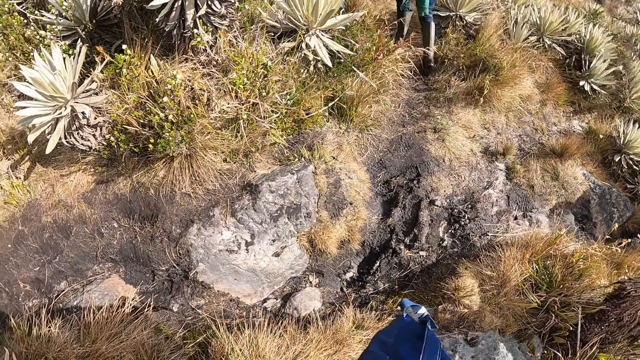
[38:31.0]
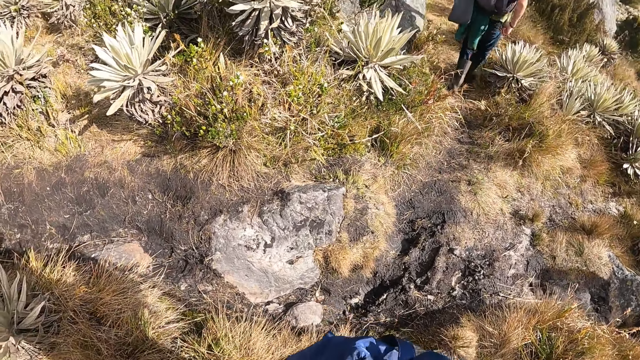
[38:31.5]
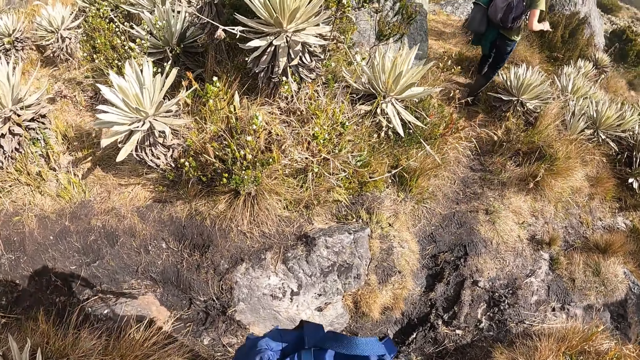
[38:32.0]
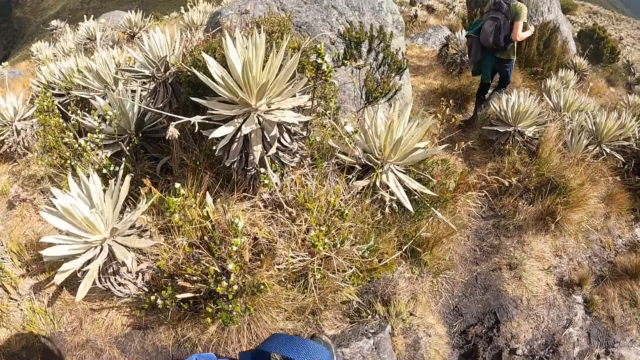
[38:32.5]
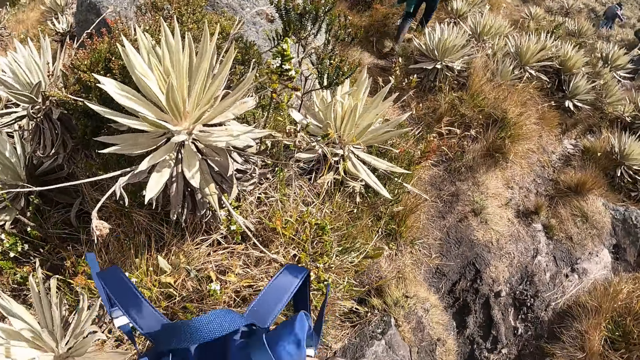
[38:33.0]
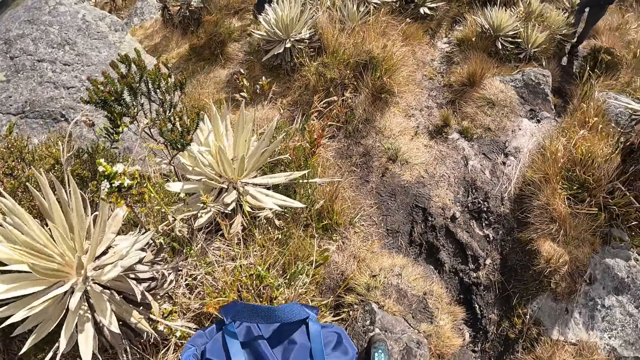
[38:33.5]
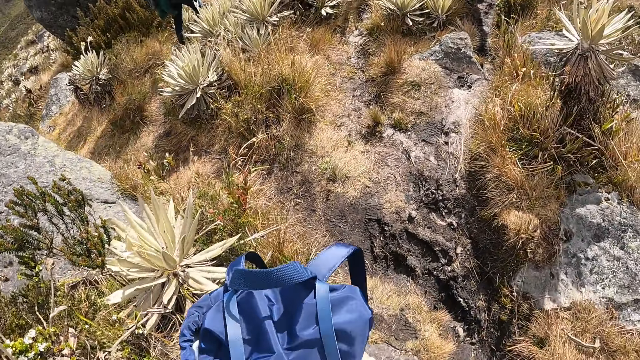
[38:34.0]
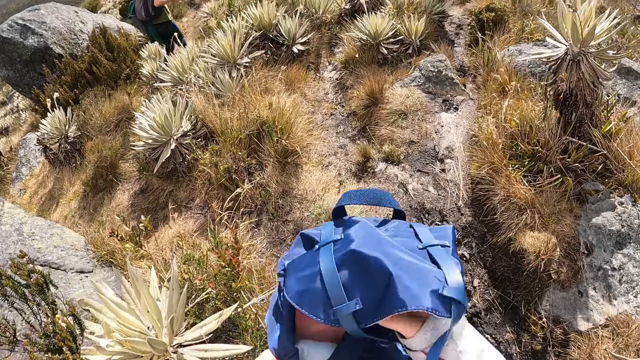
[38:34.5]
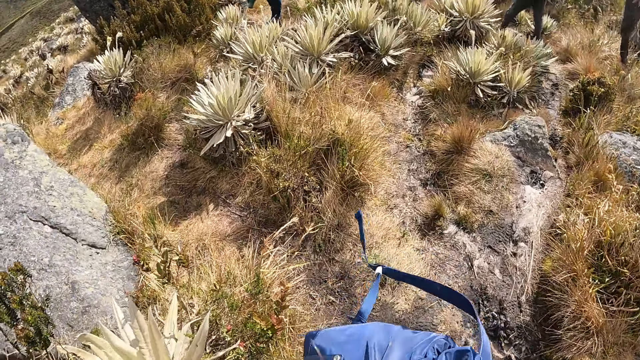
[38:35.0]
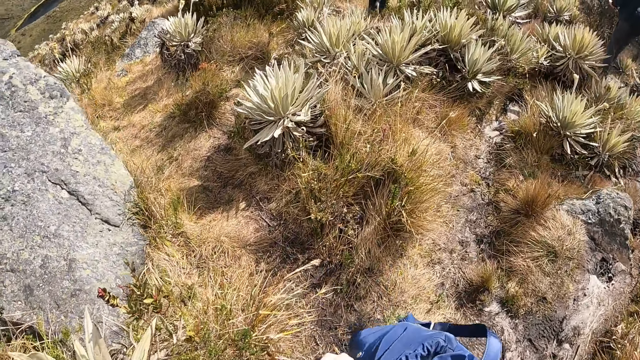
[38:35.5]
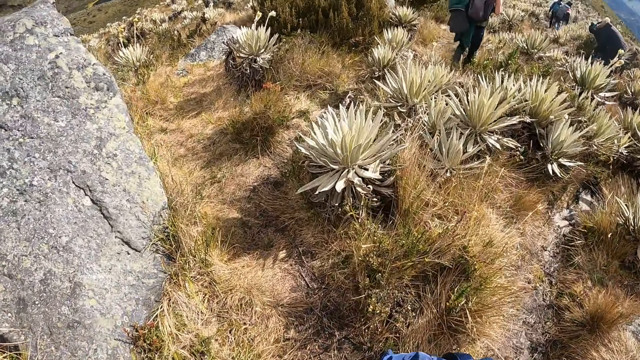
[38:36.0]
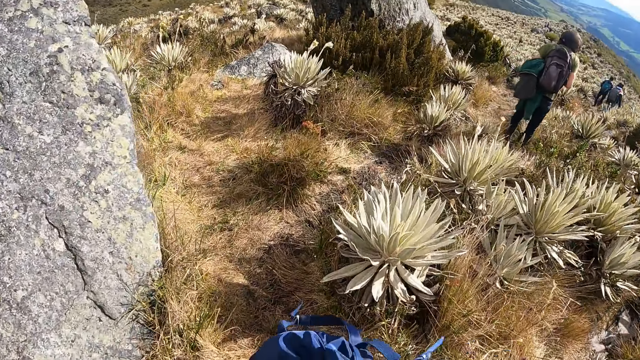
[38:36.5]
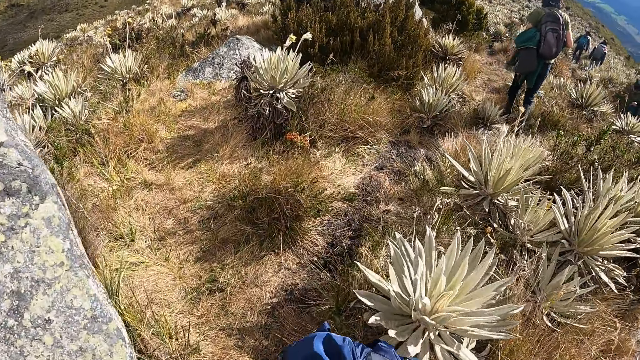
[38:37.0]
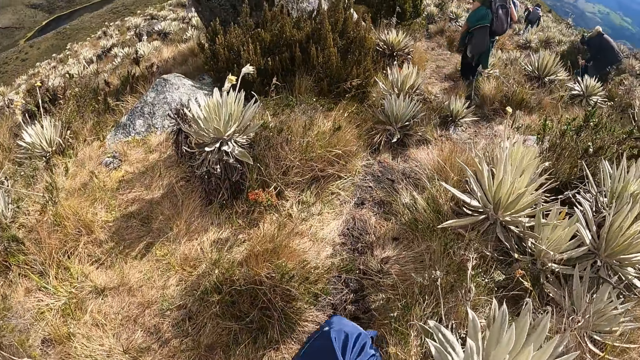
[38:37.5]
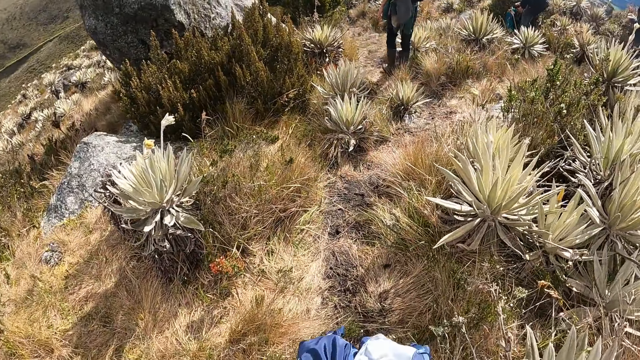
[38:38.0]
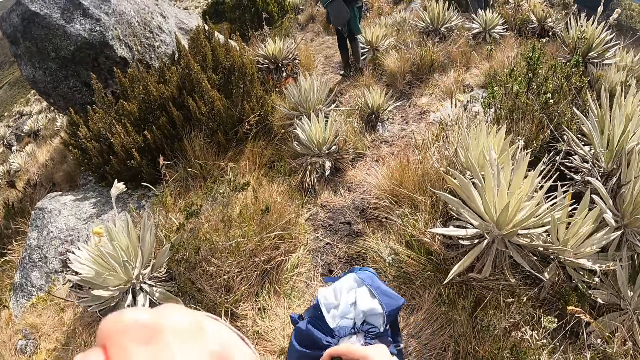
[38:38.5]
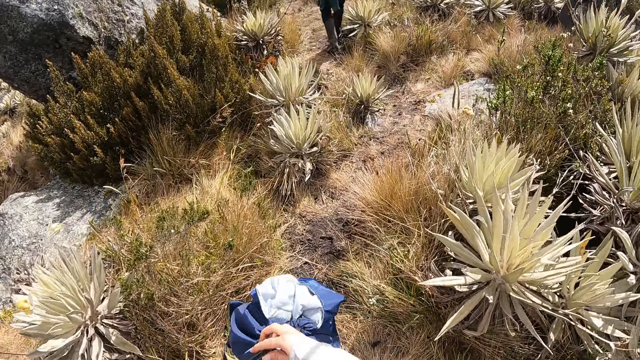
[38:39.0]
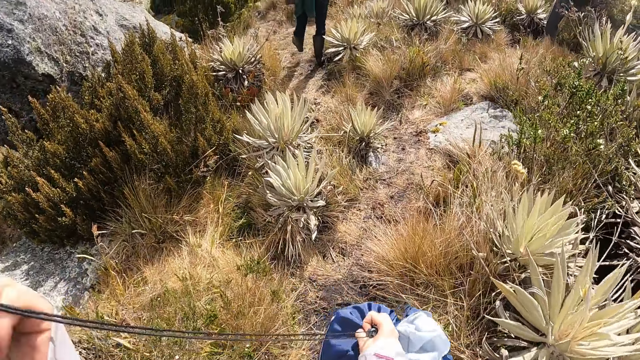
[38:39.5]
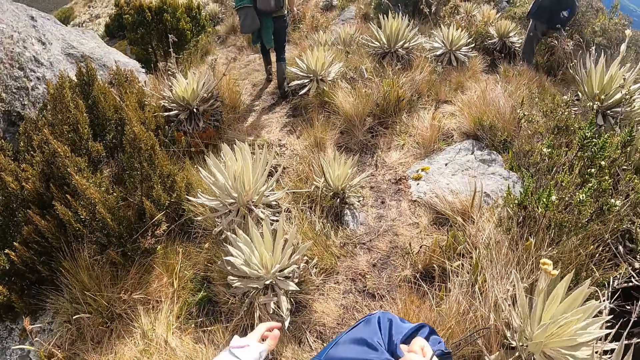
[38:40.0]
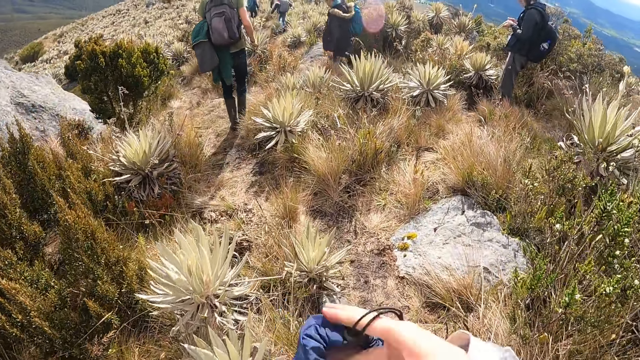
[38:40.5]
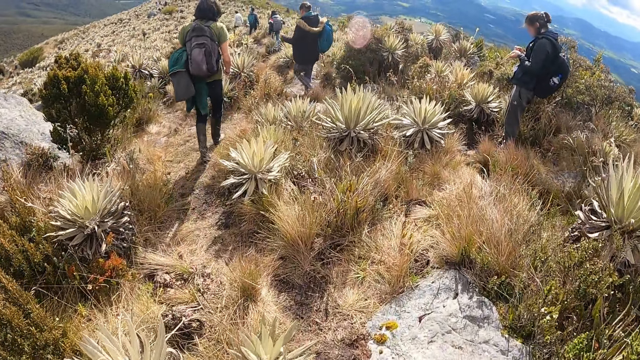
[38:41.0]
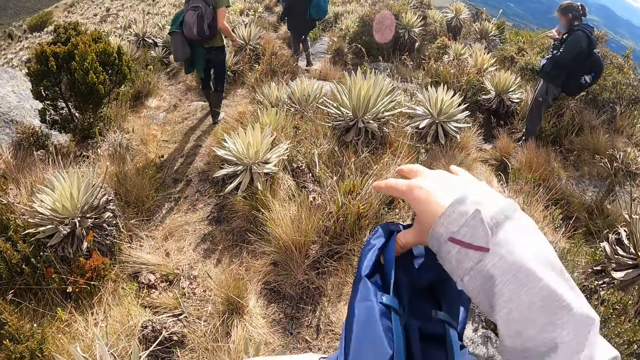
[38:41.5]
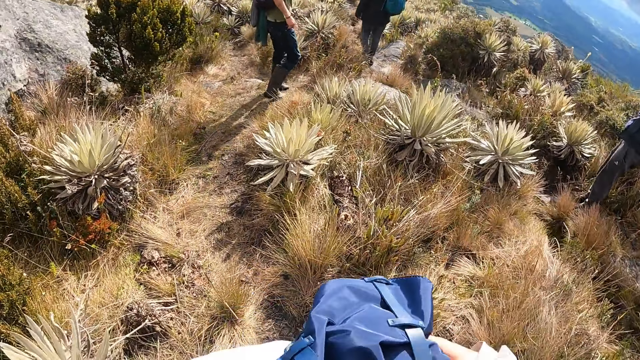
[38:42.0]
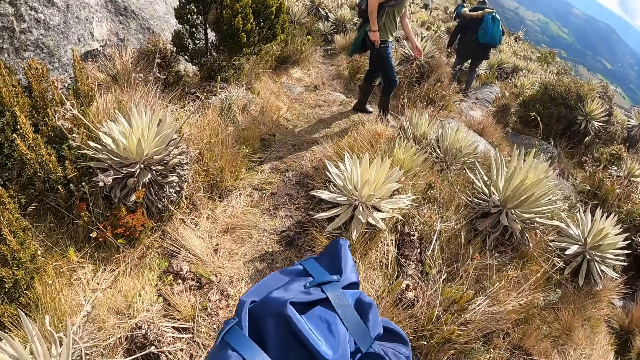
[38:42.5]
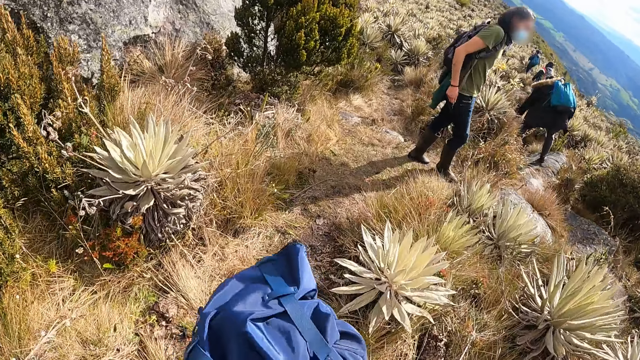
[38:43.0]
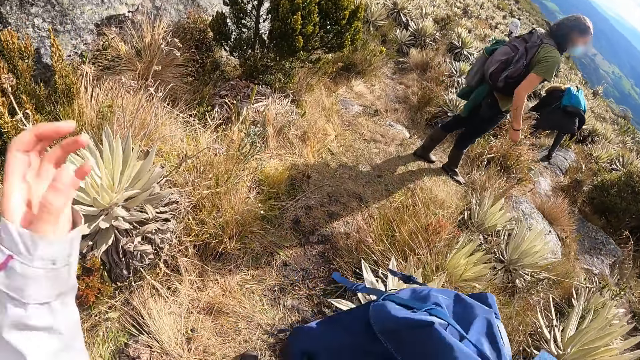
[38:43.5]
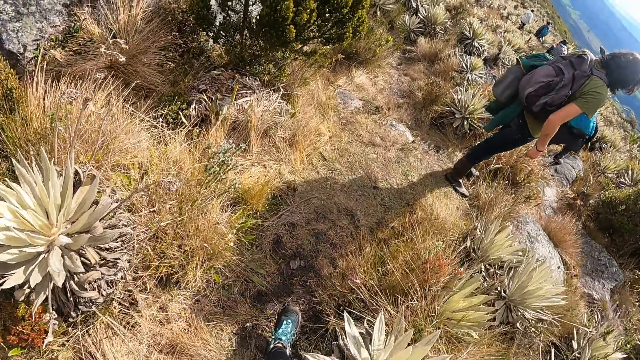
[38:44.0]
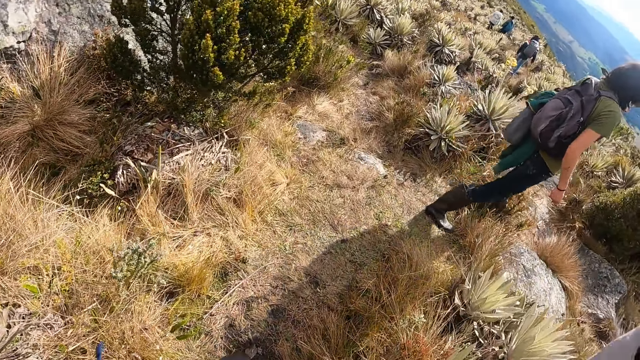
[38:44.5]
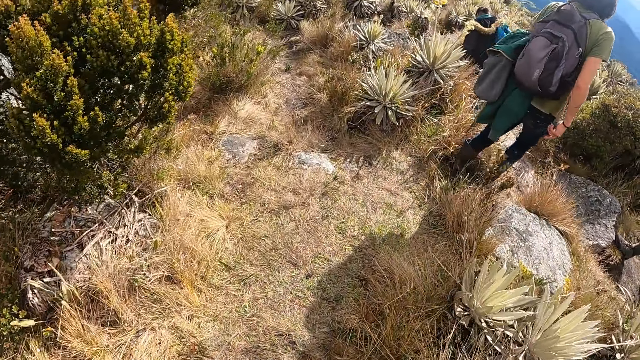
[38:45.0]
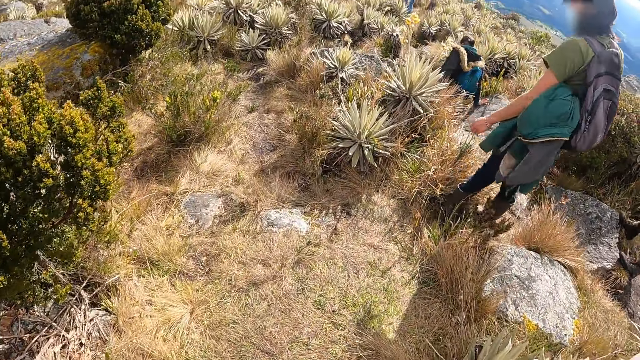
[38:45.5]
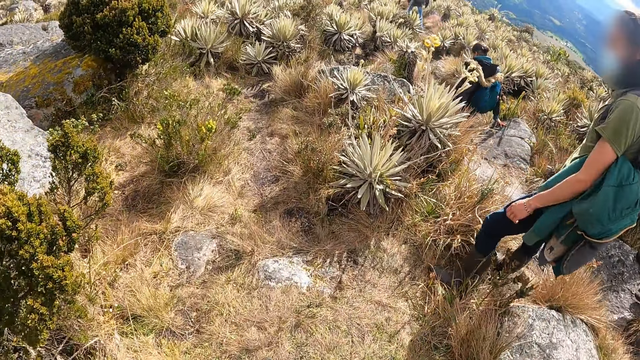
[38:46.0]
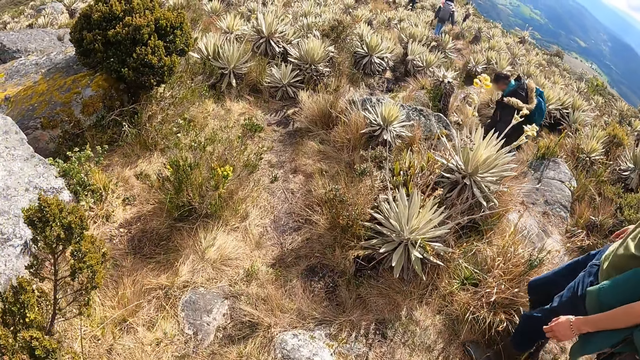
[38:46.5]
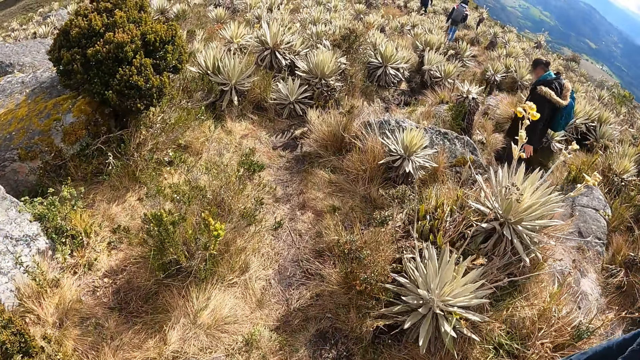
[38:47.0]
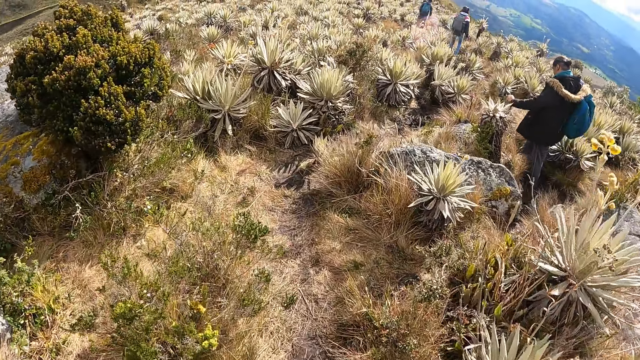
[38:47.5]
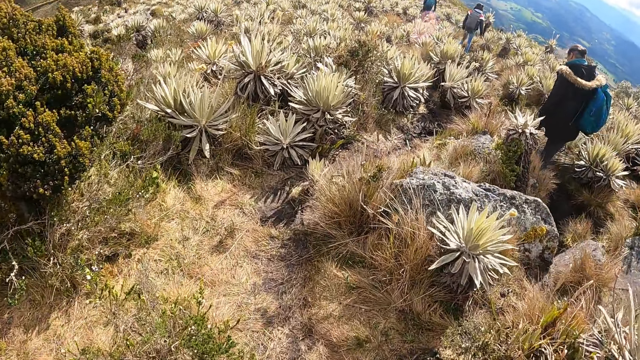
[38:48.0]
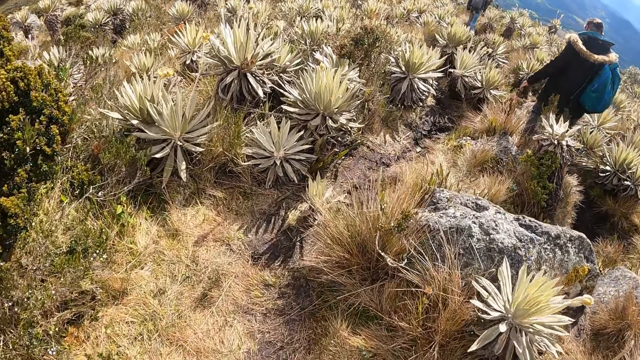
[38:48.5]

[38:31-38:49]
The camera wearer closes the bag. They walk on the hill with the group of people. They tie the bag with its rope in both hands. They pull the strings of the bag. They close the bag with his left hand. They carry the bag on her back with her right hand.

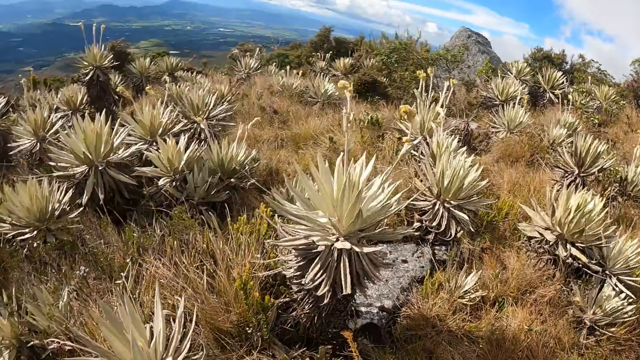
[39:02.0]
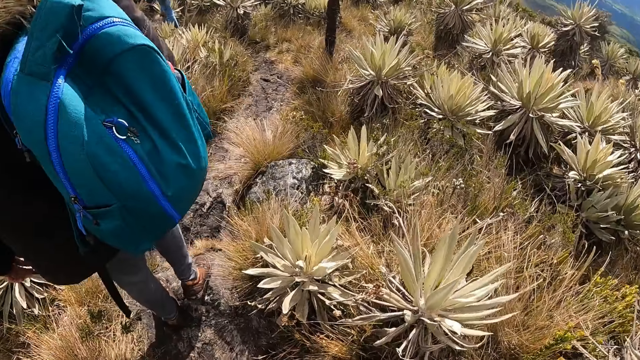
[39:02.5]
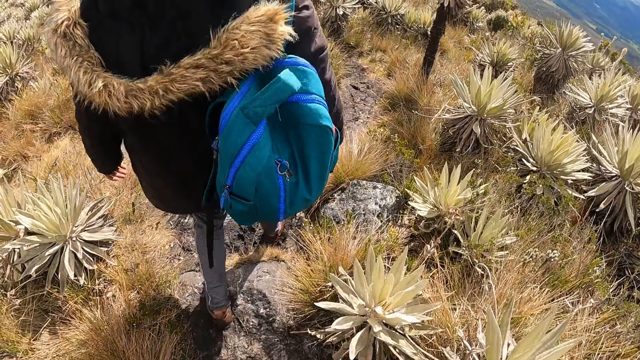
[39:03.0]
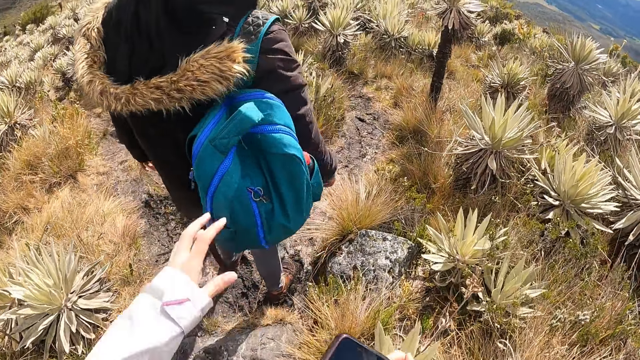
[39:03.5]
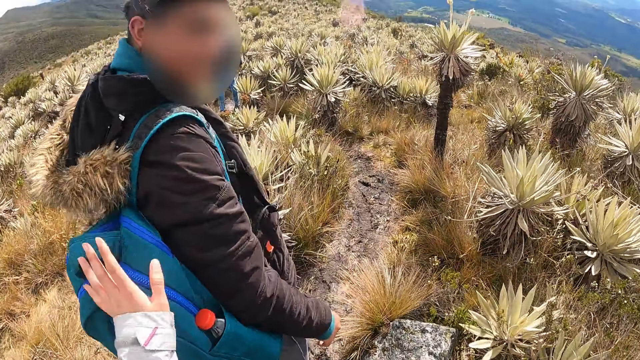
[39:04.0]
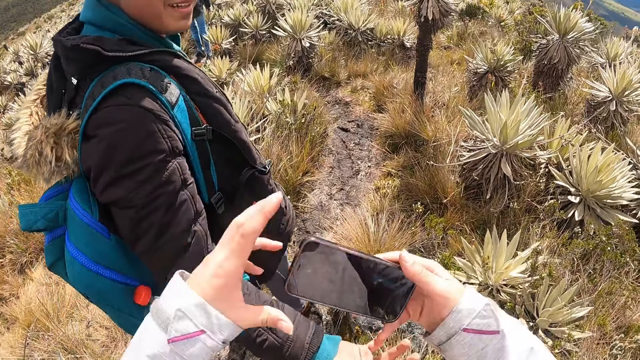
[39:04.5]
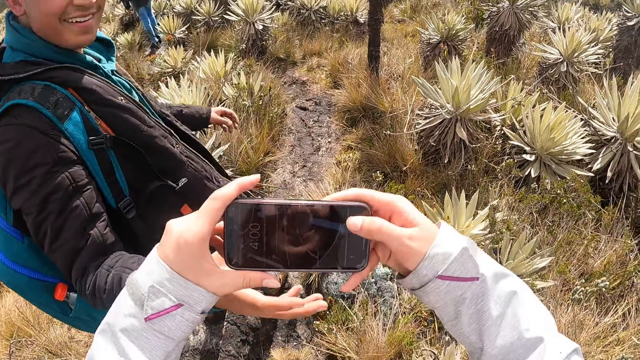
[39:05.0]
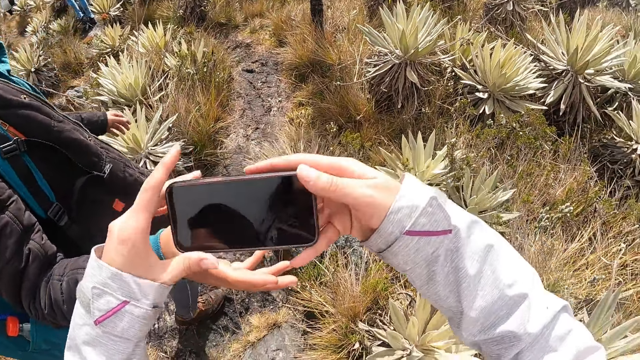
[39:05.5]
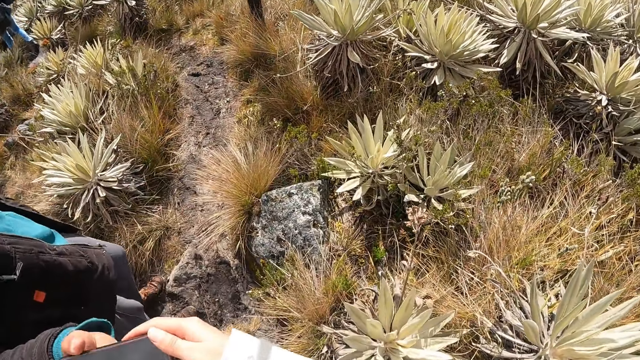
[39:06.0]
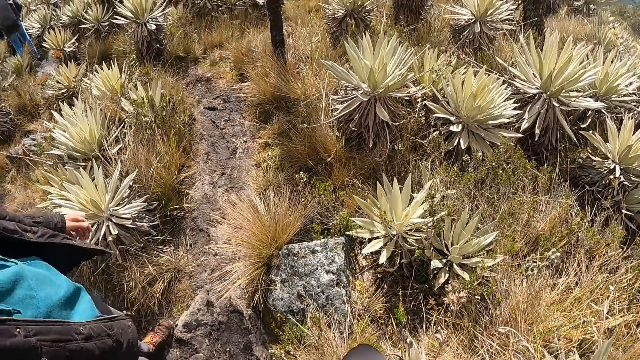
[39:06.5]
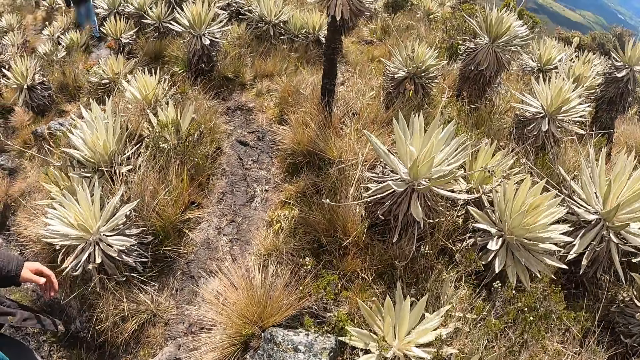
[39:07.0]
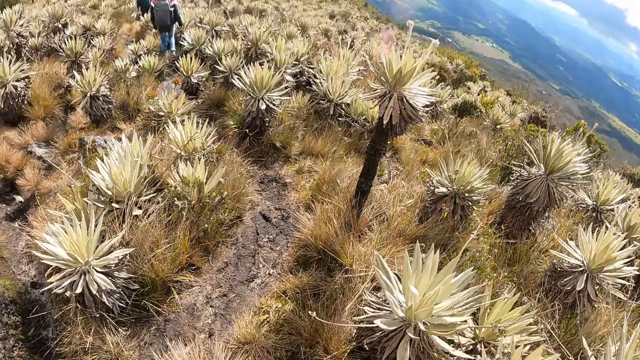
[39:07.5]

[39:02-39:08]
The camera wearer interacts with a man. She taps the man on the back bag. She operates a mobile phone with her right hand. She passes the mobile phone to the man with her right hand.
